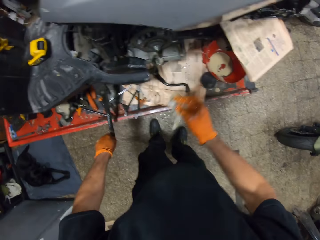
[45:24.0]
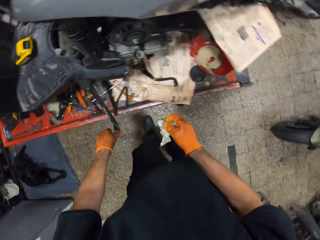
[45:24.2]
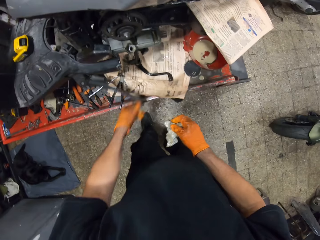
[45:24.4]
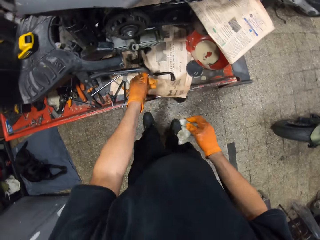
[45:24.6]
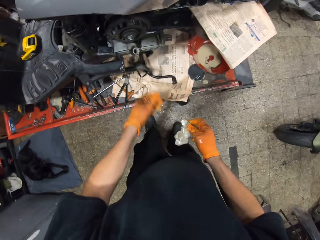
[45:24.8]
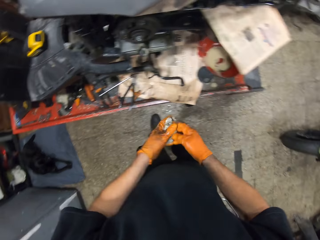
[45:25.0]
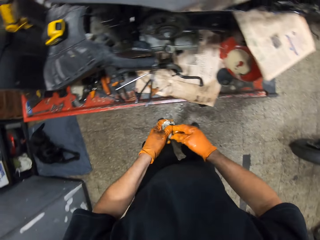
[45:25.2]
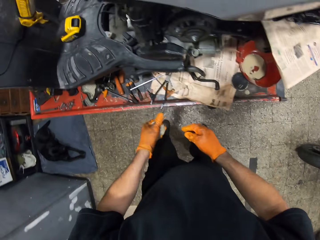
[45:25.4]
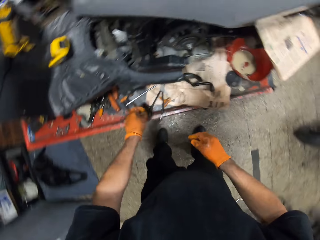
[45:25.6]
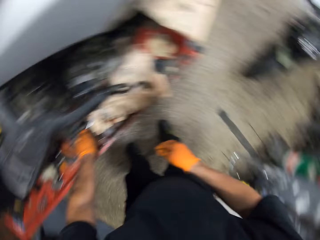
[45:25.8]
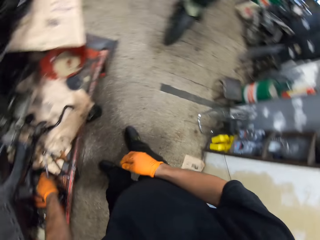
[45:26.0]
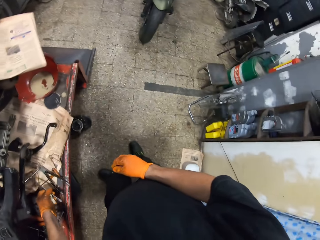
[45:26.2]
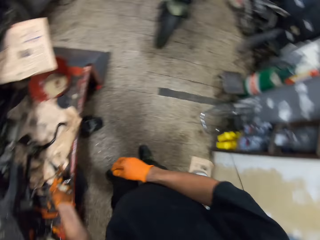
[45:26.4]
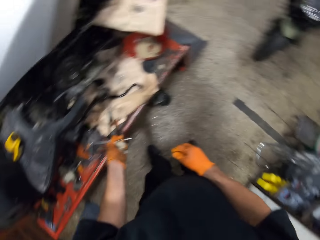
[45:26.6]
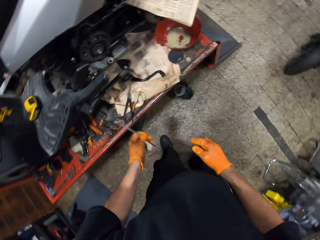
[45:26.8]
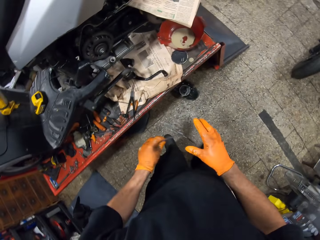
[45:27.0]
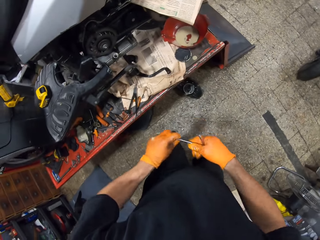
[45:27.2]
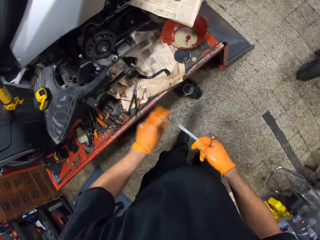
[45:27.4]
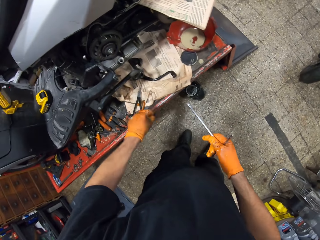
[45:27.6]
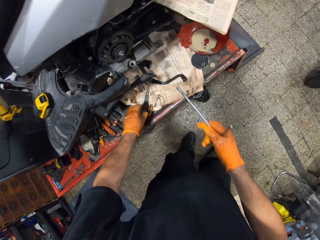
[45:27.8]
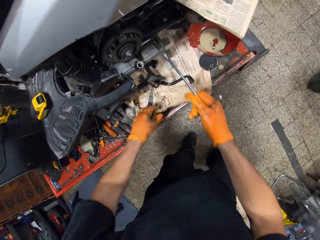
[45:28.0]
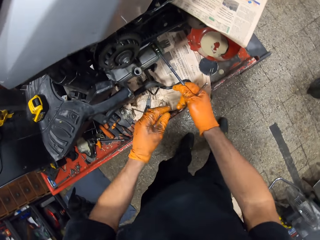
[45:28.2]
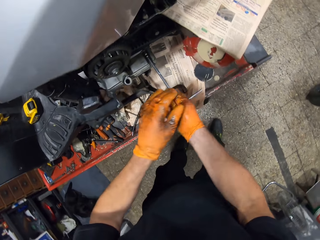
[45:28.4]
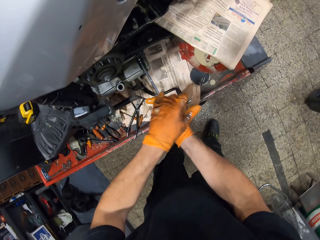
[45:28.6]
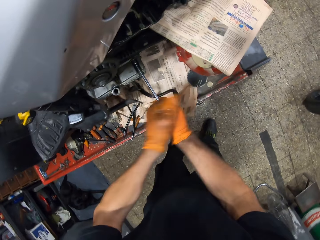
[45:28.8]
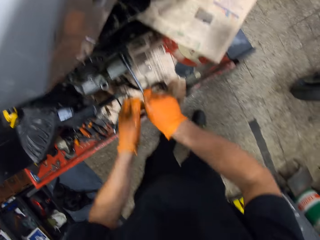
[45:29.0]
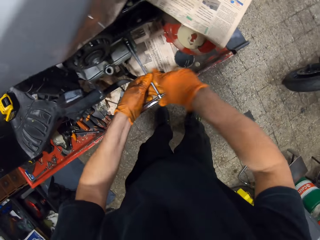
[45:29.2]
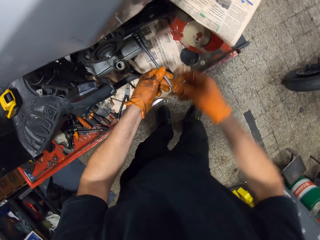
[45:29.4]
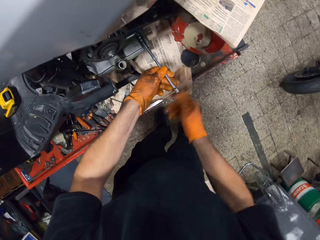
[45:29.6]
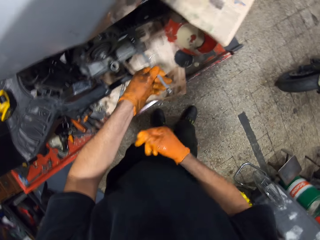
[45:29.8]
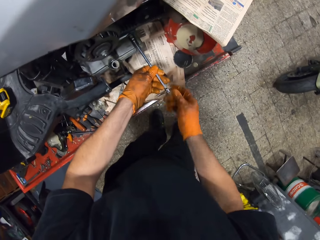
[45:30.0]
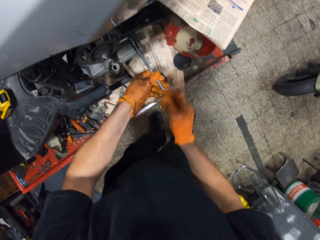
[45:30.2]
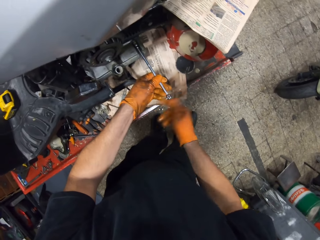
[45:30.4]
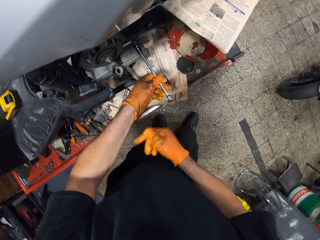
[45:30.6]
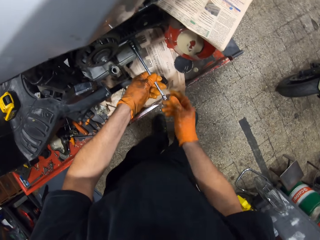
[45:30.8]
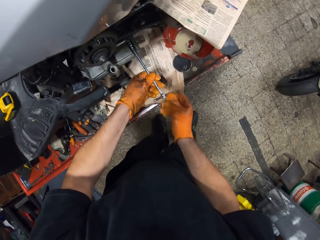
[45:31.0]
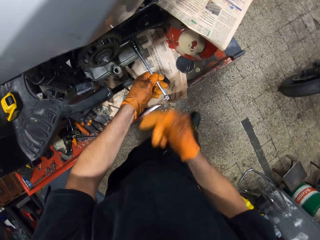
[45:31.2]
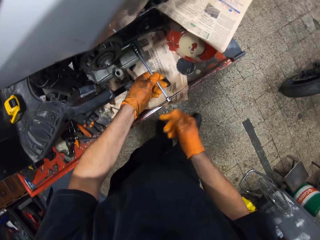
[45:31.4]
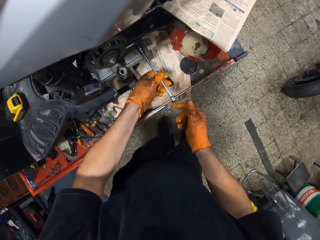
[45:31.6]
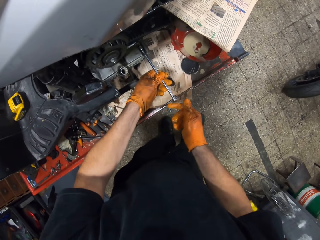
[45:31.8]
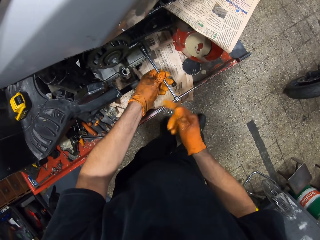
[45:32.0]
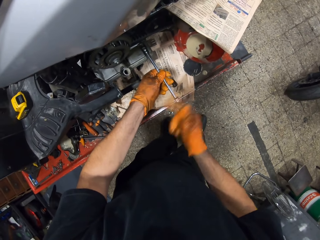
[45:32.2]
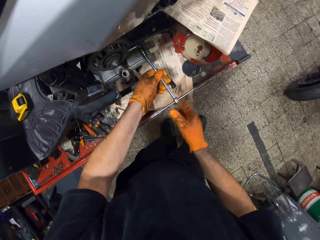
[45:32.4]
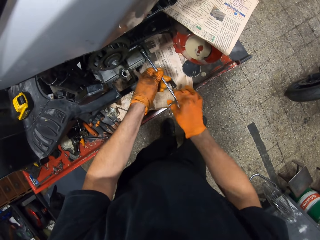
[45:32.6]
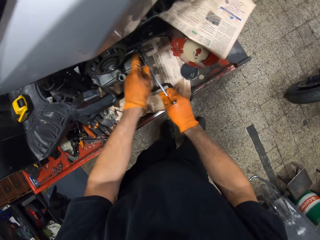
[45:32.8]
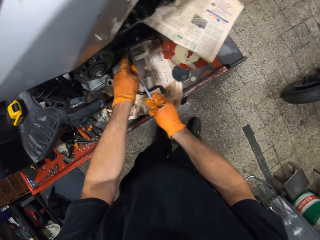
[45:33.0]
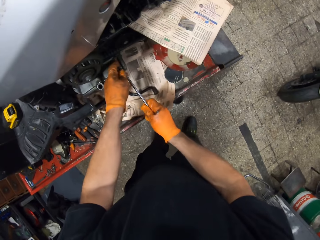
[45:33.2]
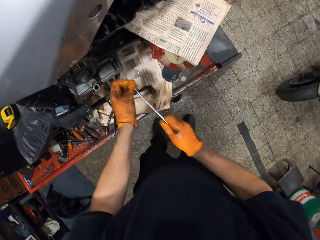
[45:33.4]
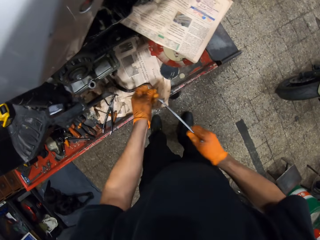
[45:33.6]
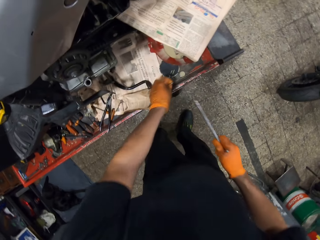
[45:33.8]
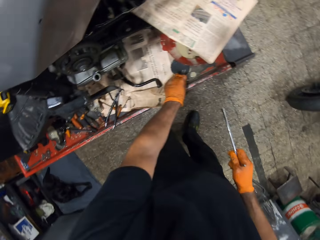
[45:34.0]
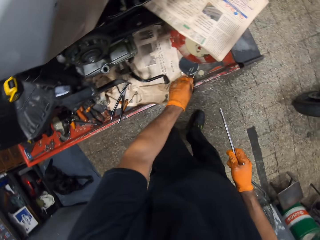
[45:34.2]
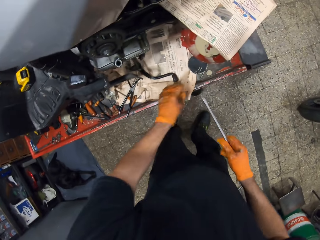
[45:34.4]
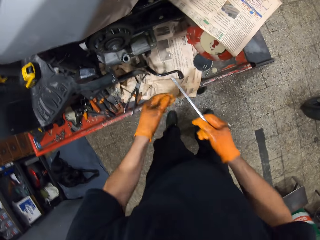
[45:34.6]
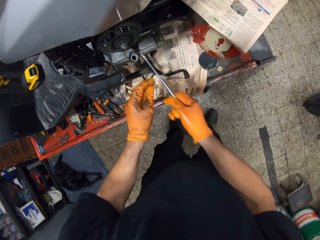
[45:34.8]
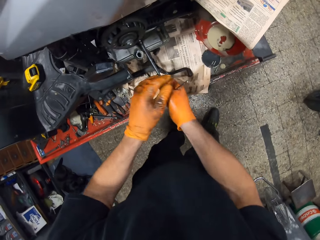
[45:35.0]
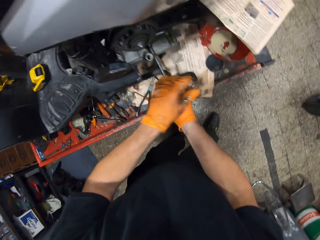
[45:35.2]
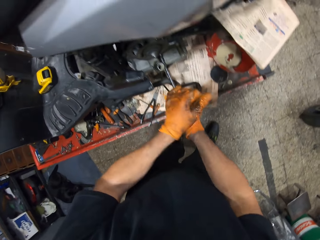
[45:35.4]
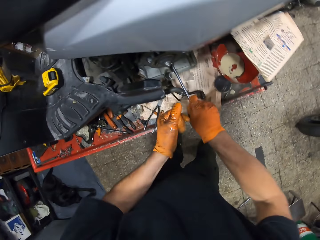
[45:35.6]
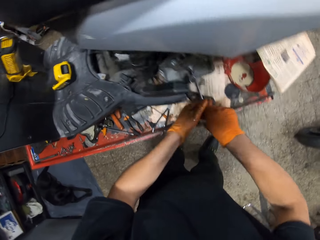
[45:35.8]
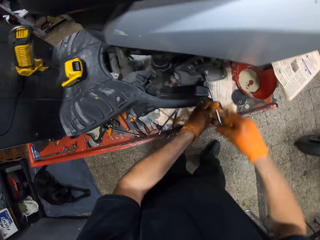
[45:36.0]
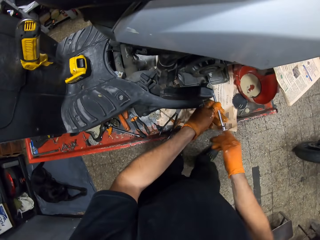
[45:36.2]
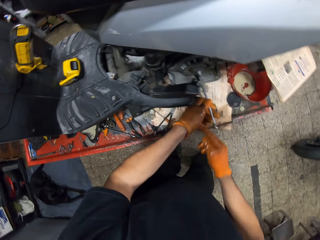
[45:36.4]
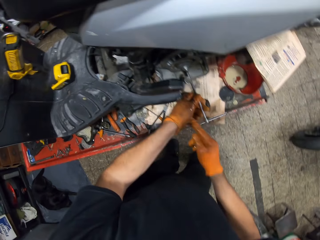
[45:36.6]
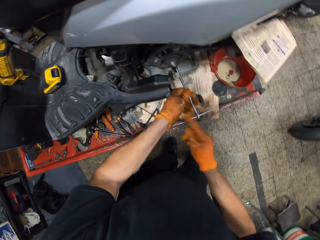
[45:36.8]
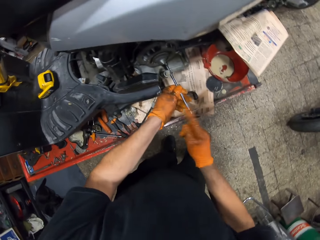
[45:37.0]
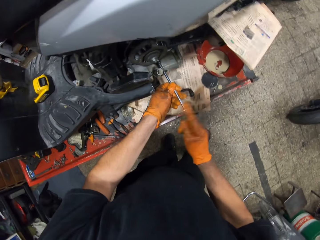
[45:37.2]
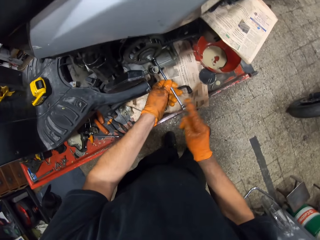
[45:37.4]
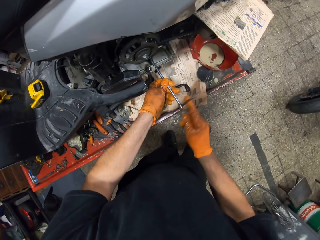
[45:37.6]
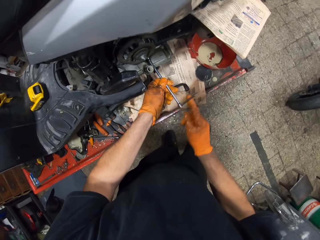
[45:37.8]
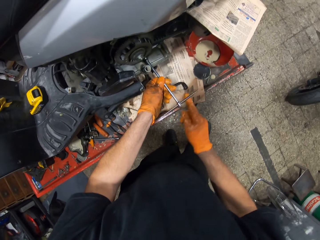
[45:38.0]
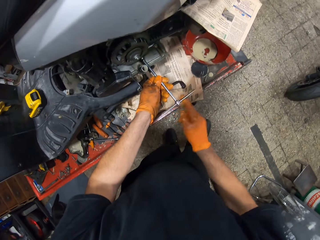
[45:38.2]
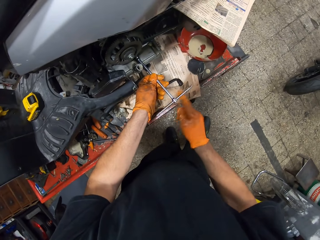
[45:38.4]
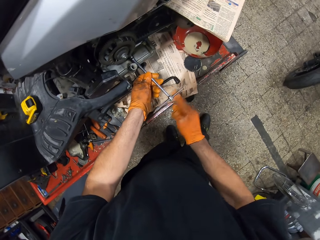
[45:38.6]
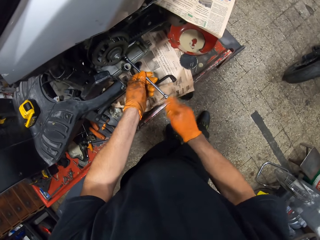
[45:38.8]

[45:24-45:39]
The camera wearer moves the motorbike stand. He picks up a T bar or T spanner on the workshop lift table with his gloved left hand. He loosens a bolt on the scooter with the T bar in his gloved right hand. He rotates the T spanner. He removes the bolt on the scooter with his gloved left hand. He drops the bolt in his gloved left hand on the workshop lift table. He loosens a bolt on the scooter with the T bar in both gloved hands. He rotates the T spanner.

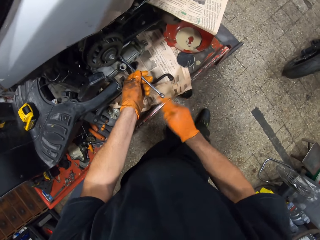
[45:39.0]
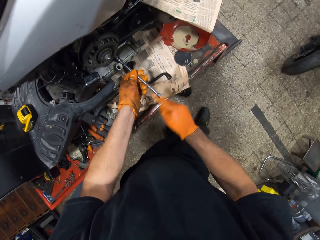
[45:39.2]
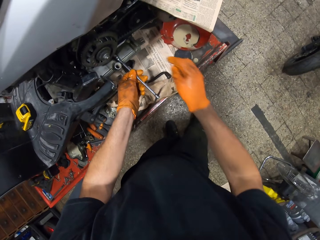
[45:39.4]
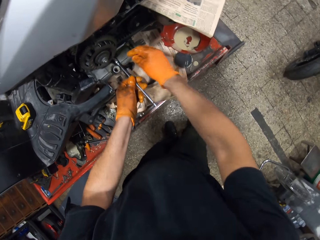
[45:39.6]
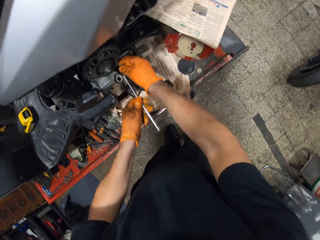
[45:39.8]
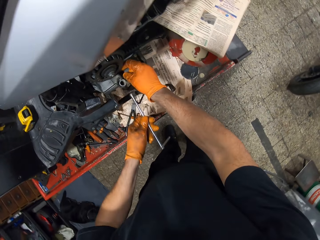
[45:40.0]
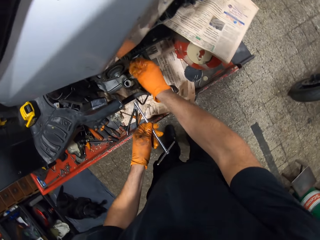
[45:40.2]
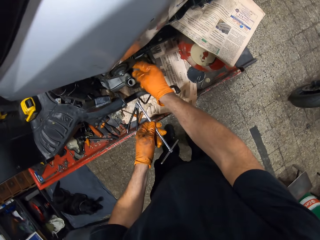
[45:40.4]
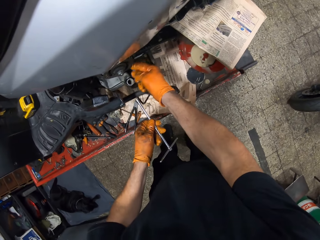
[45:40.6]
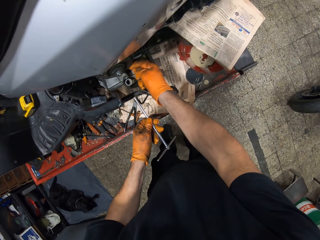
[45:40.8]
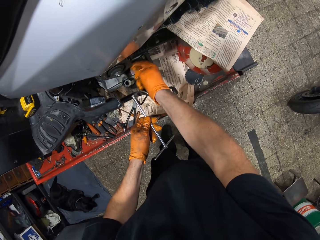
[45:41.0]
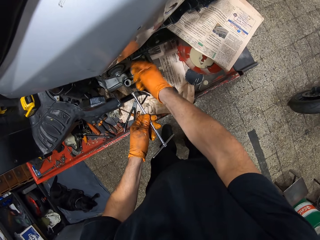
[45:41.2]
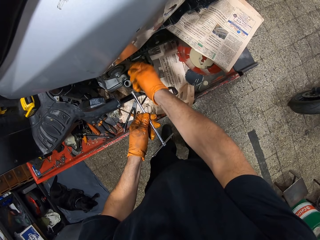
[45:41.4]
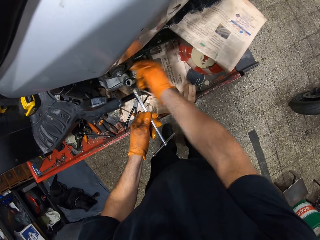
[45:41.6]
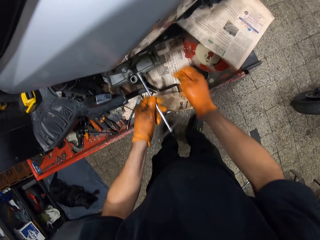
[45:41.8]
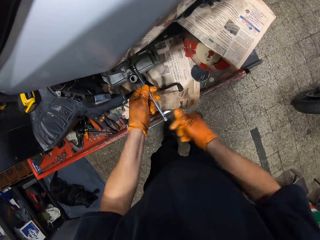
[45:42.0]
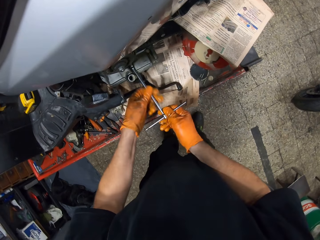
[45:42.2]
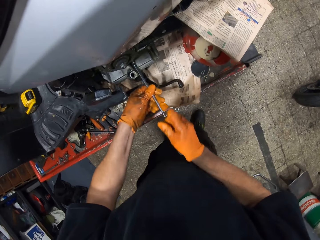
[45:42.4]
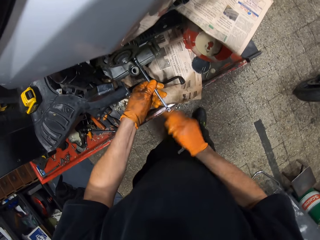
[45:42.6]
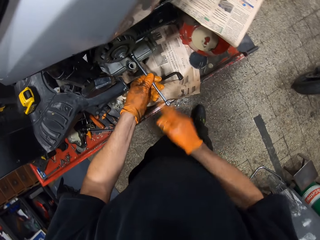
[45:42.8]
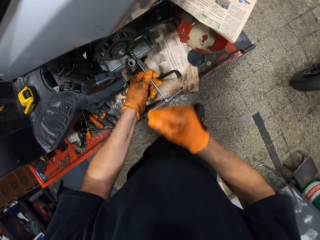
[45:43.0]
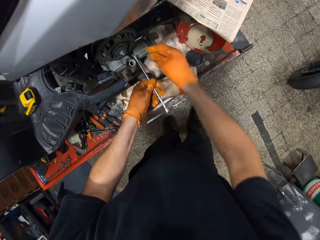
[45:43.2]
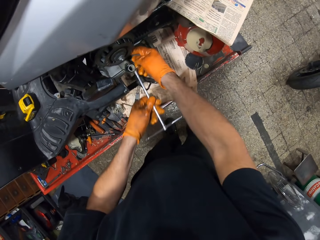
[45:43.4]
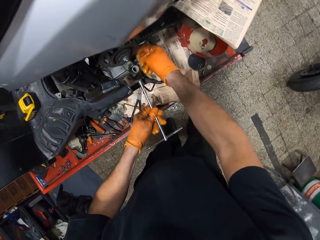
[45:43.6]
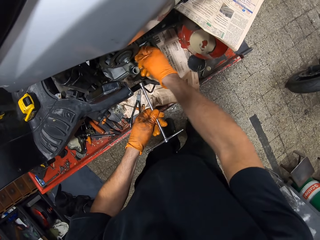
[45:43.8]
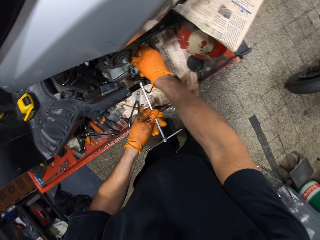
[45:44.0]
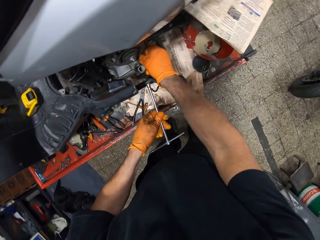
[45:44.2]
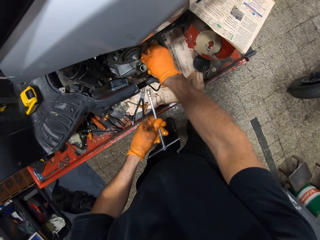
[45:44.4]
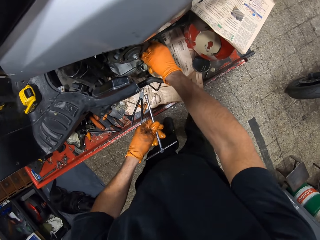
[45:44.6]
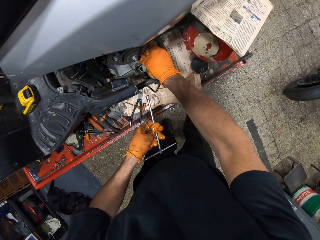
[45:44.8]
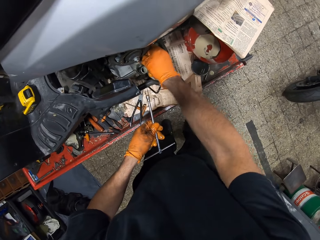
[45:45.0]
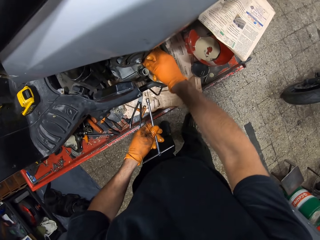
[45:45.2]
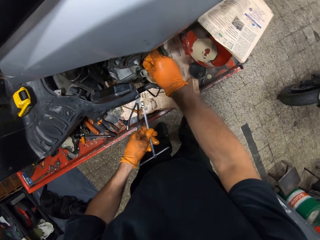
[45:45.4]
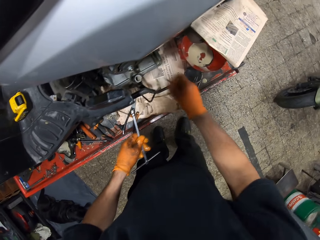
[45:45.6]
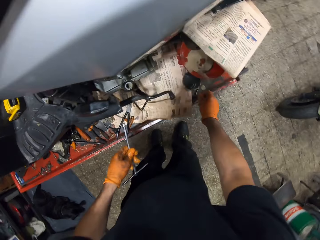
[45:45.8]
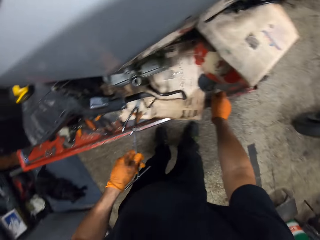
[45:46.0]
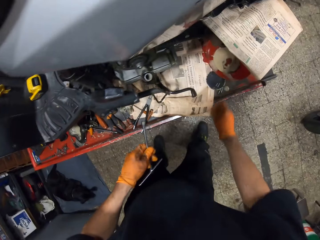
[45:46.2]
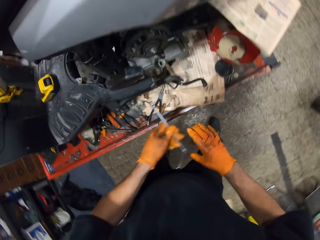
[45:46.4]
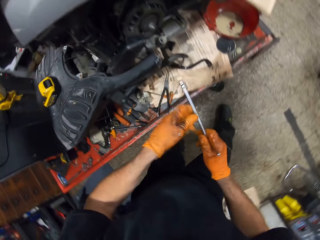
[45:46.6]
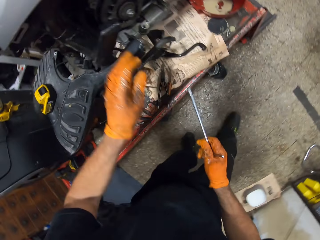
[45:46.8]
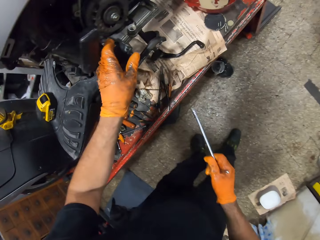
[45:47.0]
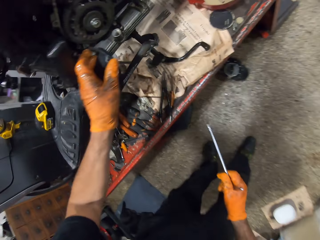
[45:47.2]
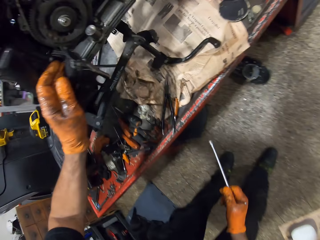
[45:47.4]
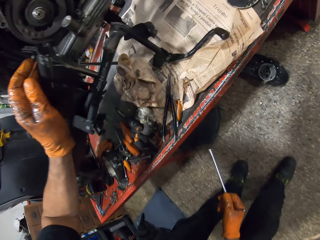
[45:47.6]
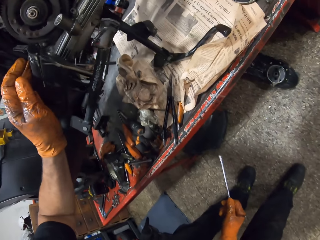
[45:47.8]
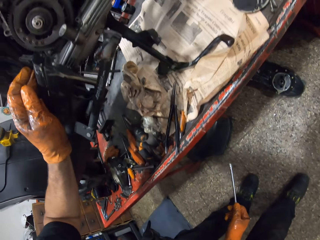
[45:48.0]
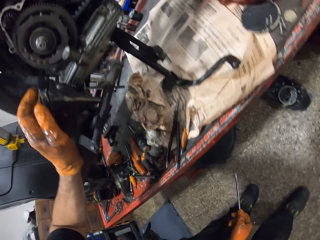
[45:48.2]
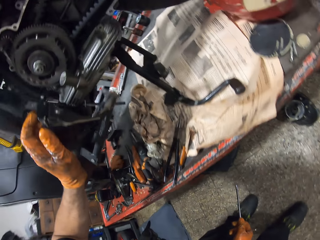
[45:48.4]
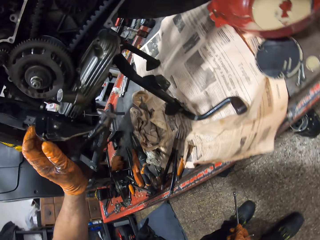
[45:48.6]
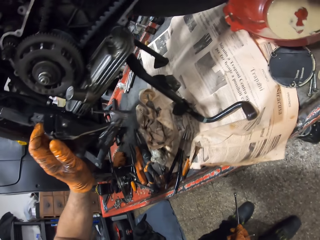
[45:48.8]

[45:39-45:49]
The camera wearer hits the scooter with his gloved right hand. He loosens the bolt on the scooter with the T bar in both gloved hands. He rotates the T spanner. He removes the bolt on the scooter with his gloved left hand. He holds the bolt. He removes the bolt again. He puts the bolt on the motorbike lift machine.
